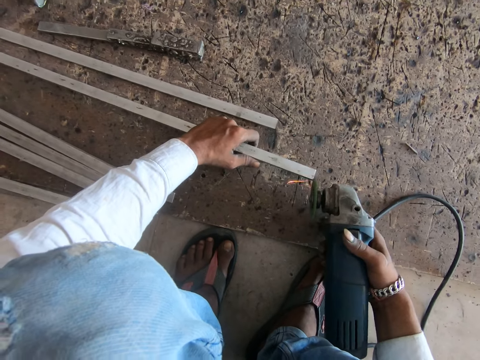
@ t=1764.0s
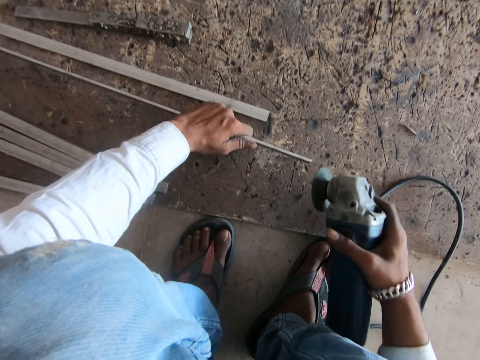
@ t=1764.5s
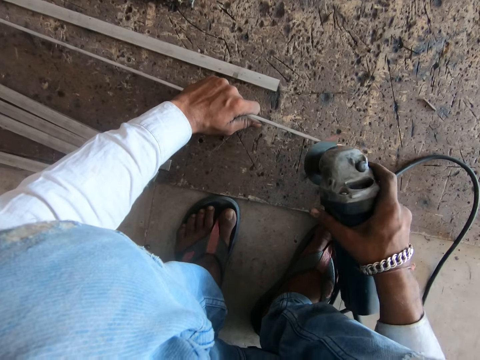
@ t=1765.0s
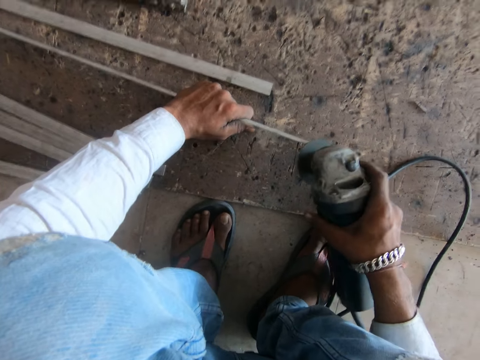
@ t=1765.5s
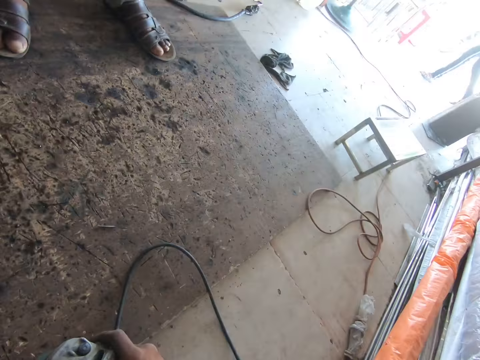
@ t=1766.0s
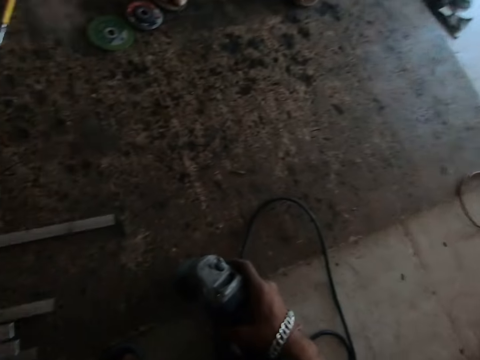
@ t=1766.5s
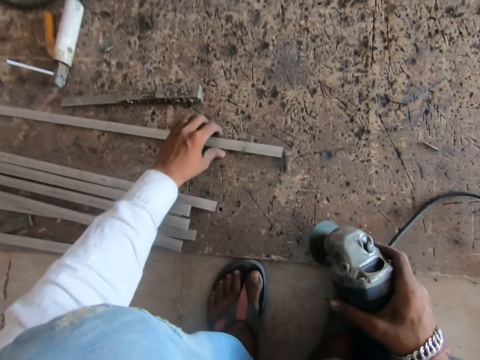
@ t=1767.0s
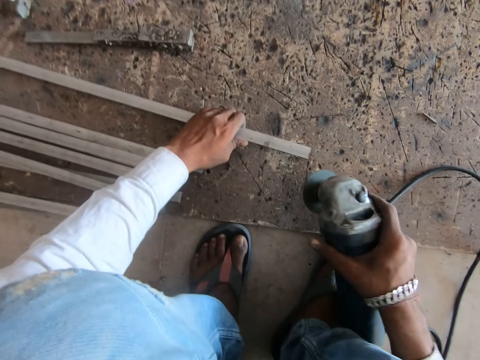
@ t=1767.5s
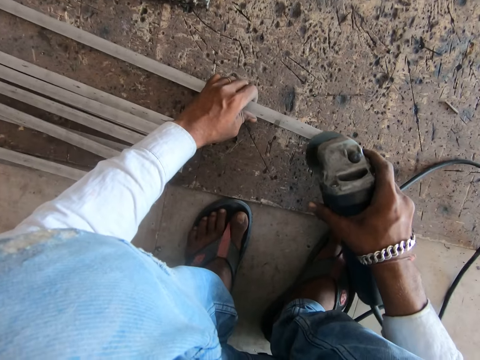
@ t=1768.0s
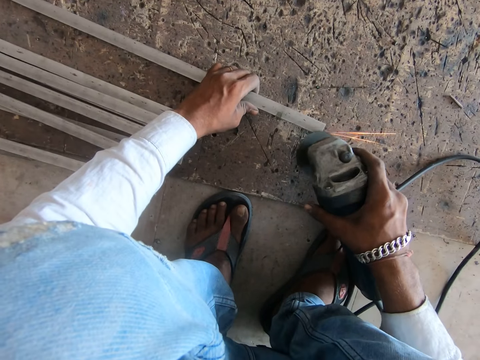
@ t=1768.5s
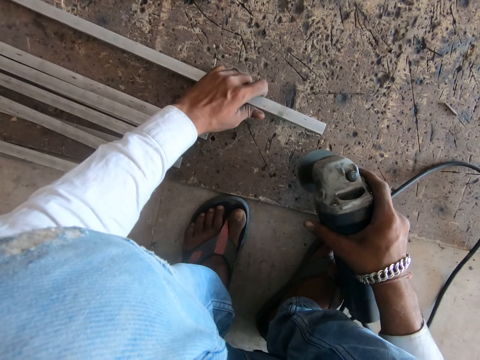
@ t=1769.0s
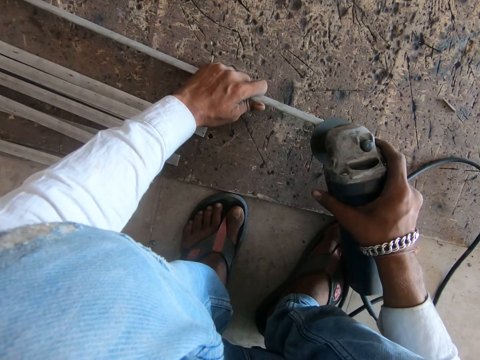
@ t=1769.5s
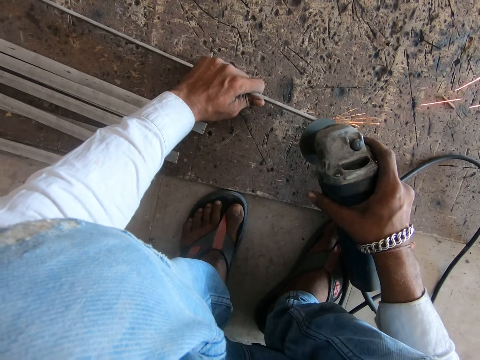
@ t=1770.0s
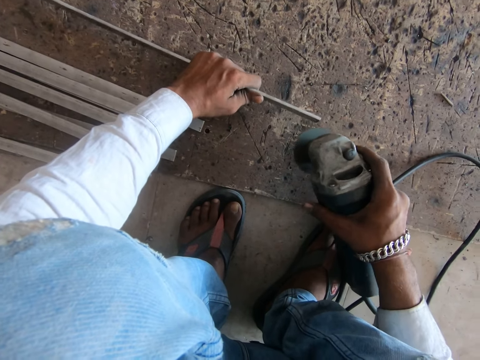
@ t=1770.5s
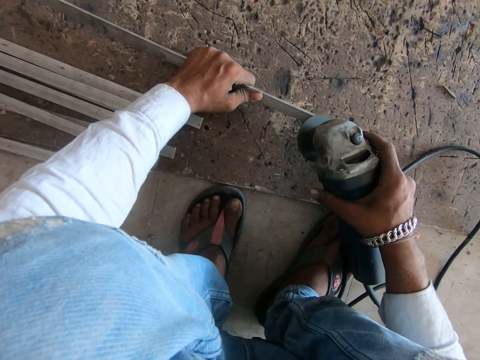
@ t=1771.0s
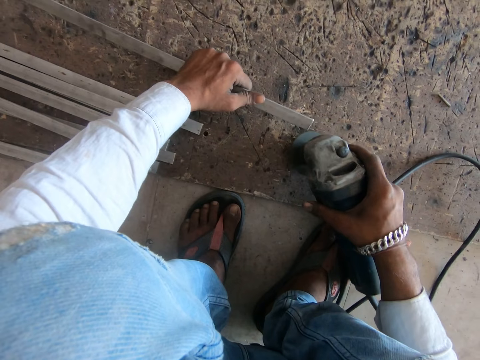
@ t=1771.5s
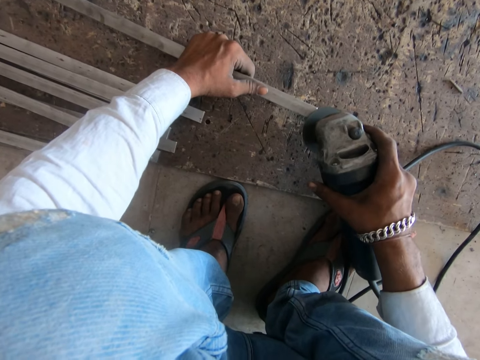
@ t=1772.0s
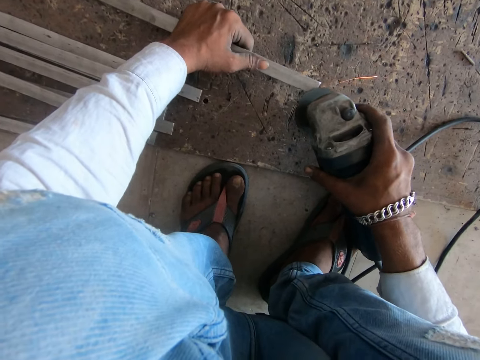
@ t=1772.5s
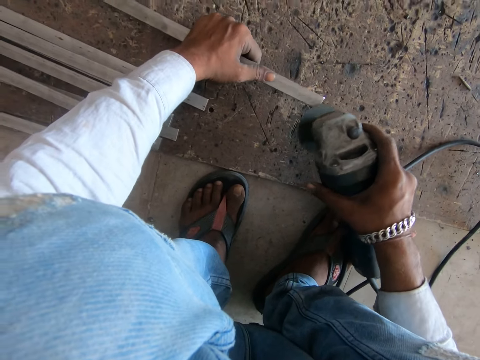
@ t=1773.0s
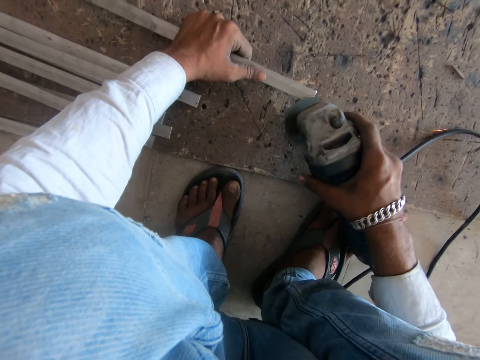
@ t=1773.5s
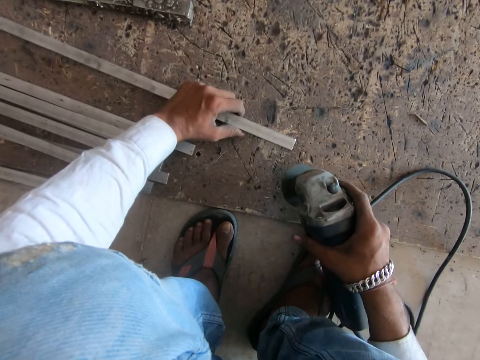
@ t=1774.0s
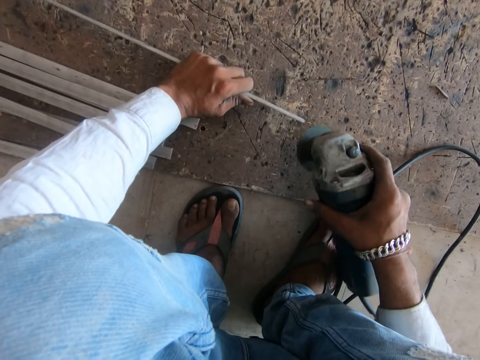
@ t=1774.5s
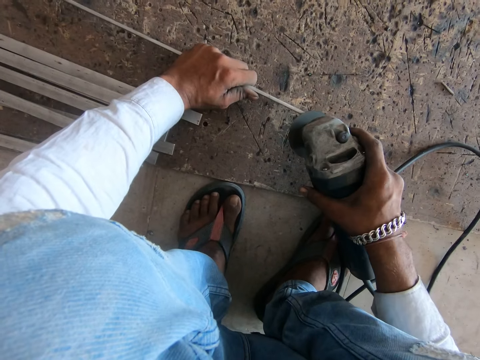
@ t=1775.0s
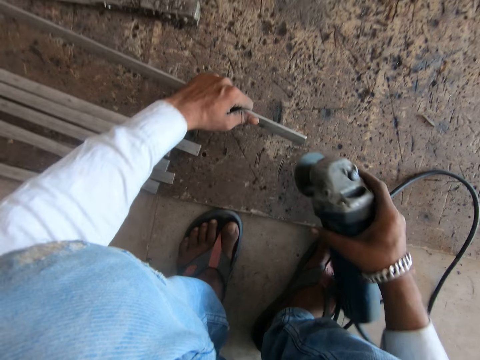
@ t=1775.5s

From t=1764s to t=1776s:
The camera wearer looks outside through the door. They pick a metal rod on the floor with the left hand. They polish the metal. They grind the metal rod in the left hand with the grinder machine in the right hand.

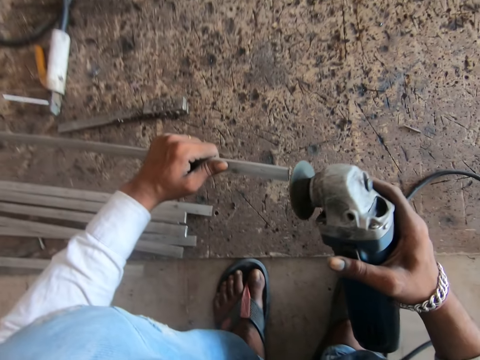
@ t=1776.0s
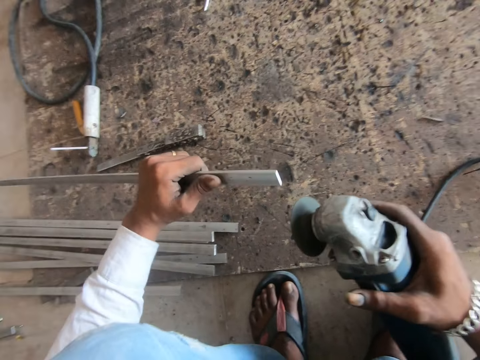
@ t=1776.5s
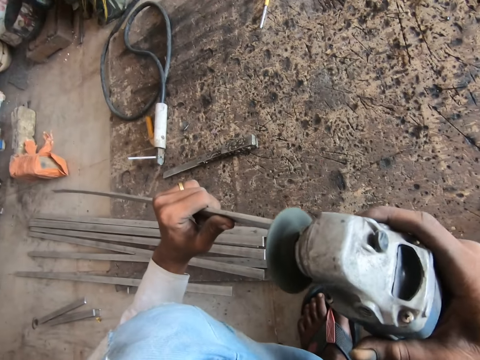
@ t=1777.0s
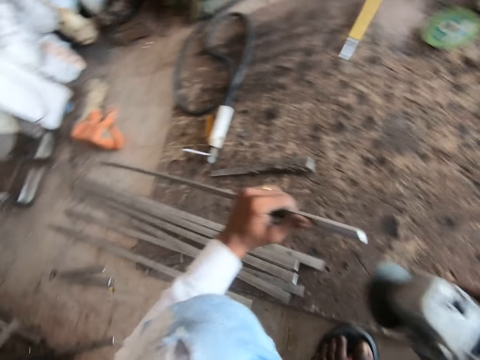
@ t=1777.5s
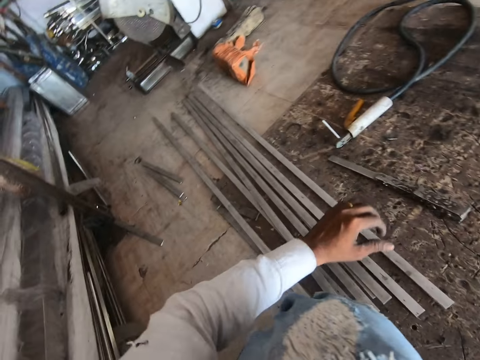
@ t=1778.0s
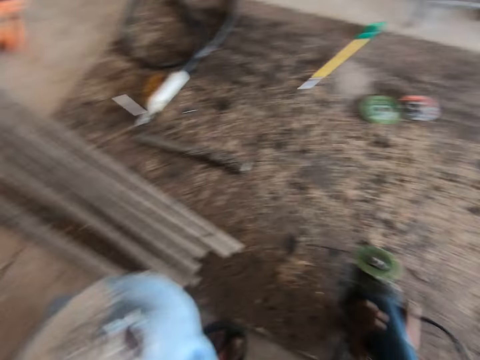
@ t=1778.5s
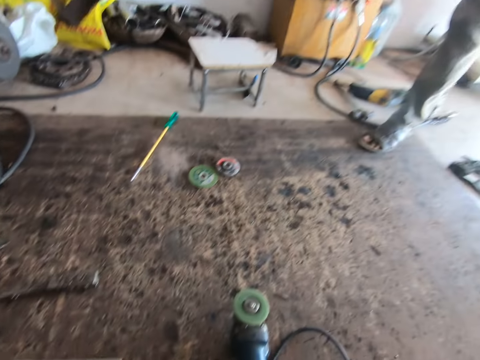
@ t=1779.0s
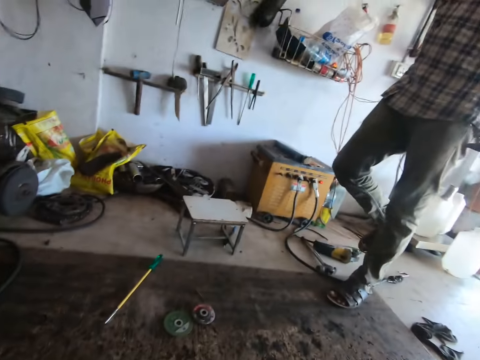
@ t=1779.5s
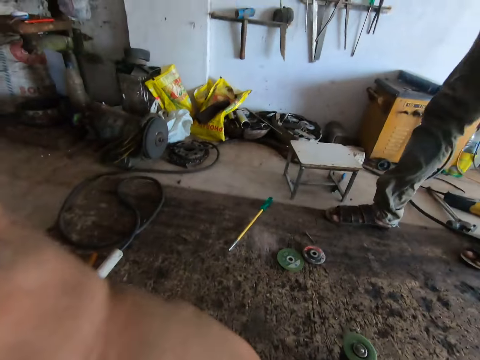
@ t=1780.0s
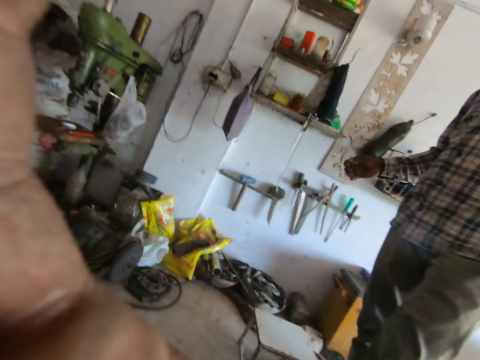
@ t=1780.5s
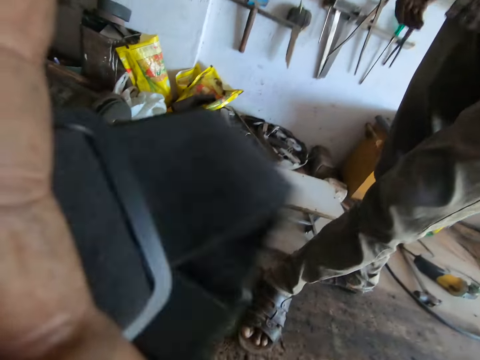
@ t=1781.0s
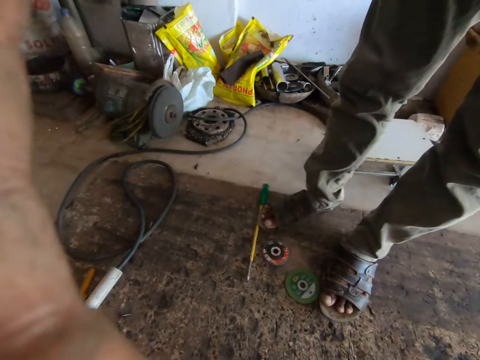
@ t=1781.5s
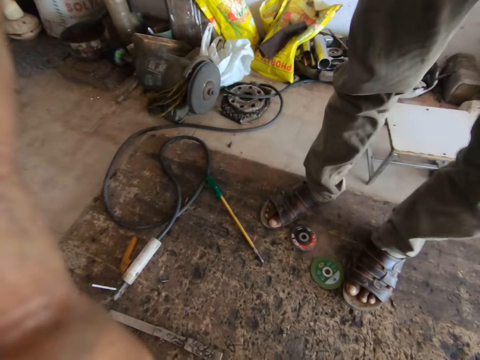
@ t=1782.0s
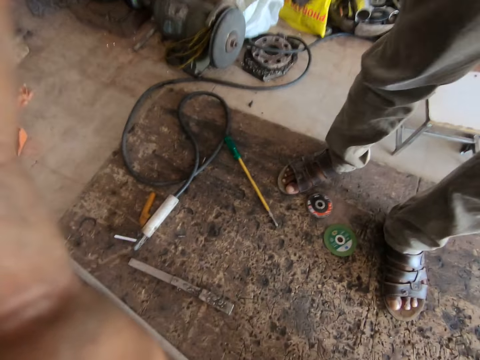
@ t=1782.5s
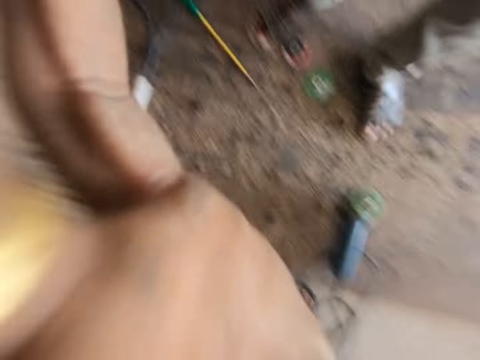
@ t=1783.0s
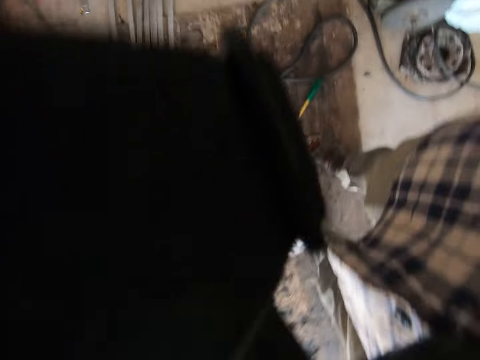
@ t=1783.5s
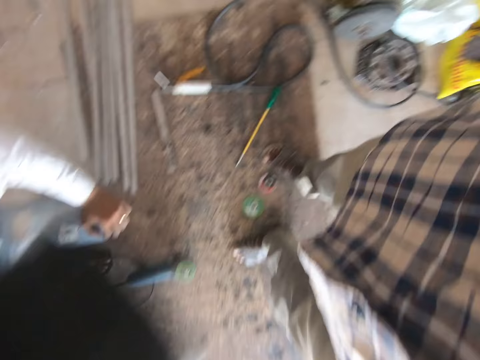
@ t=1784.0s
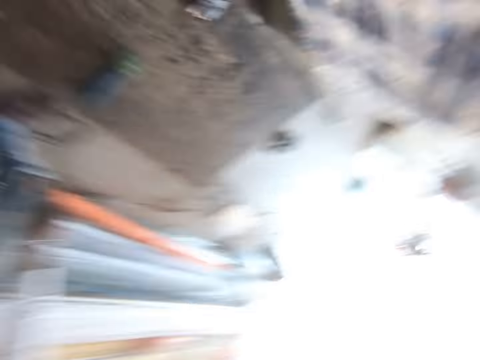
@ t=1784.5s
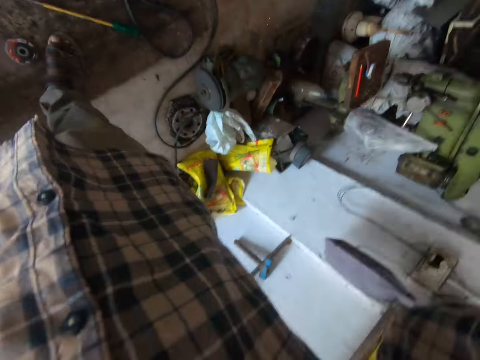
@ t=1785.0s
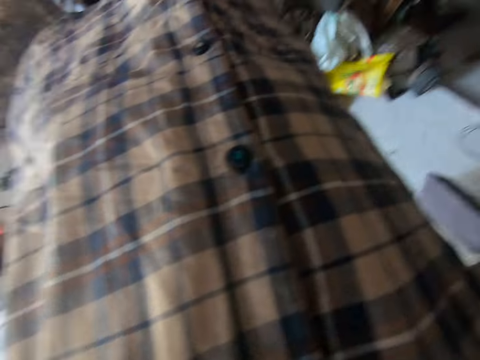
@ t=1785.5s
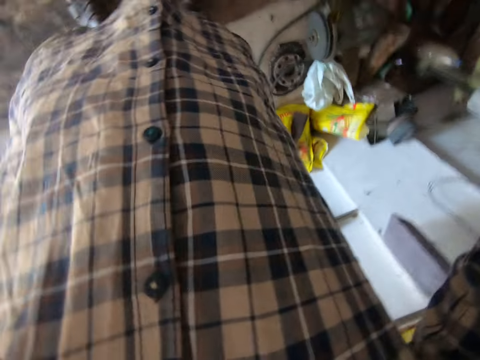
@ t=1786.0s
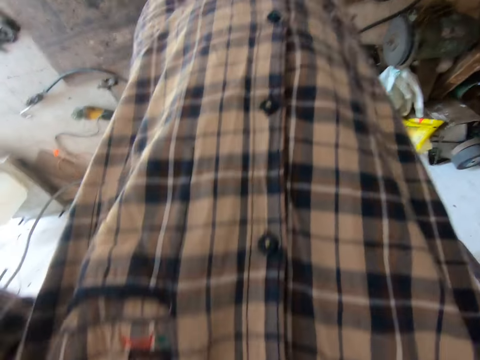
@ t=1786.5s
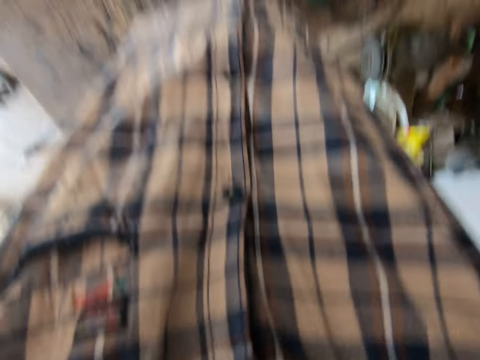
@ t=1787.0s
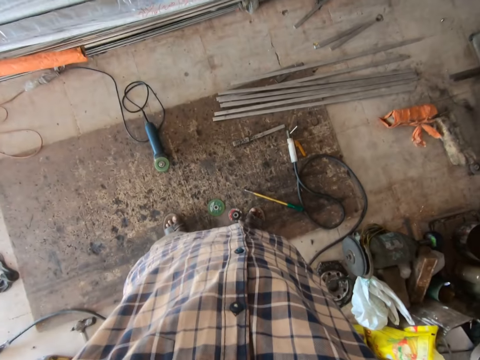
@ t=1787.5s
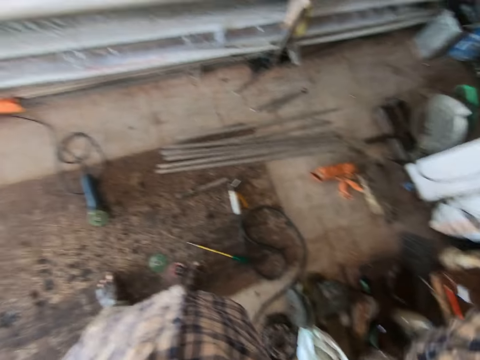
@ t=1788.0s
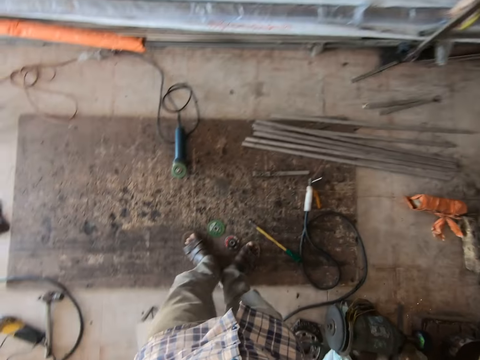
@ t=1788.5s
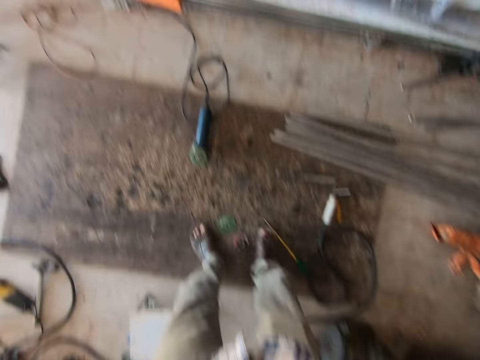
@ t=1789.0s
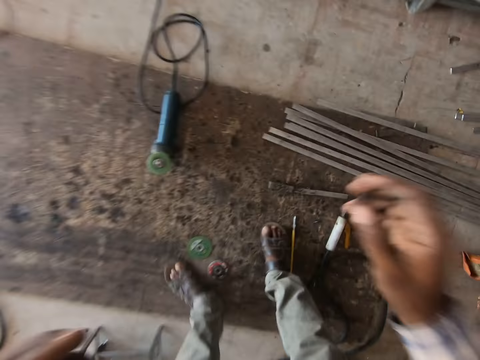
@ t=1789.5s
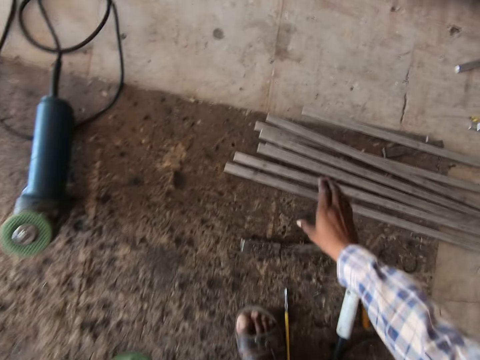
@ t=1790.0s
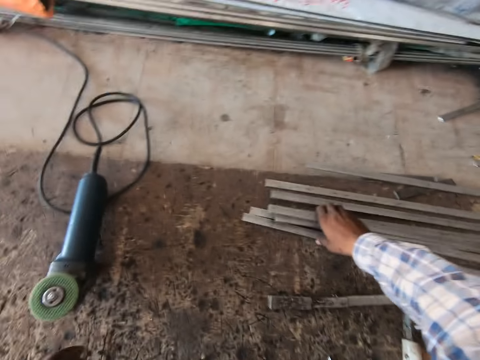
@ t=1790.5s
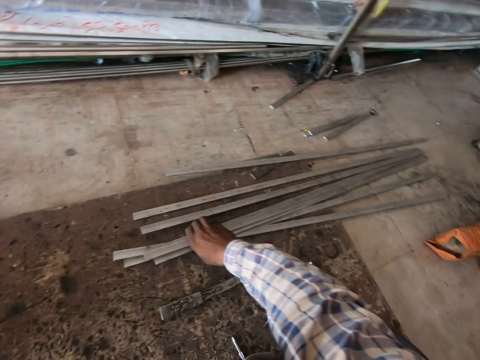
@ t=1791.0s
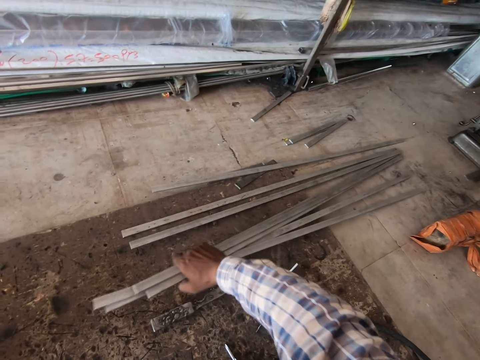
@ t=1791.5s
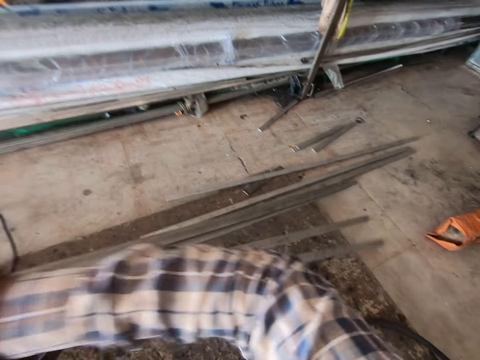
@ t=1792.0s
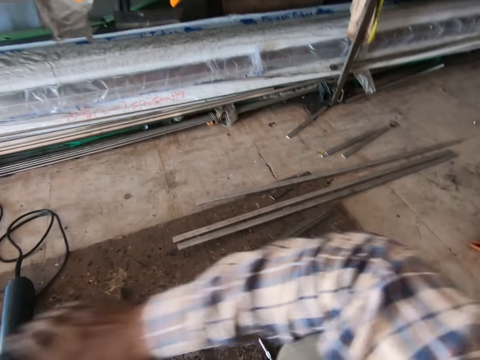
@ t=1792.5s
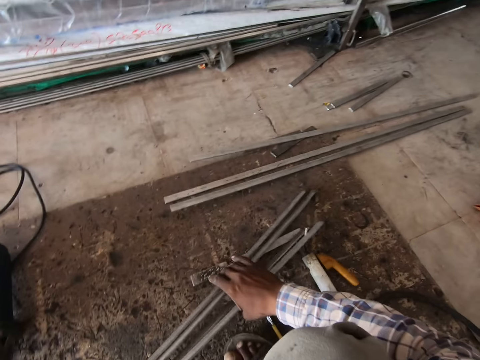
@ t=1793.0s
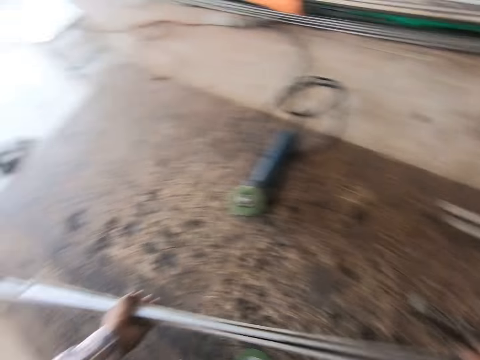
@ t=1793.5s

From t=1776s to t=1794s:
The camera wearer places the metal rod on the floor with the left hand. They put the grinder down. They put a hand up. They adjust the camera with the left hand. They put the hand down. They put the camera on a person. They look down. They pick the metal rods on the floor with the right hand.
